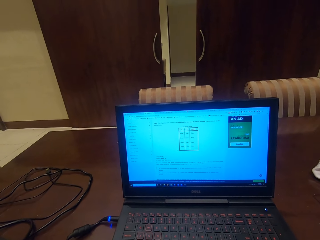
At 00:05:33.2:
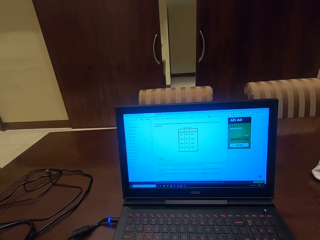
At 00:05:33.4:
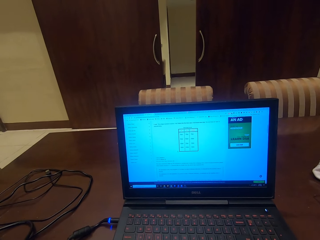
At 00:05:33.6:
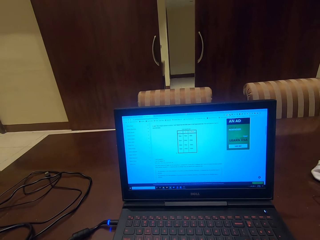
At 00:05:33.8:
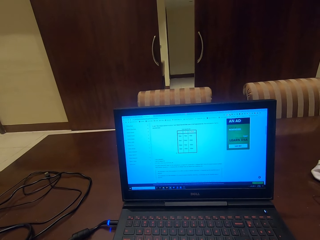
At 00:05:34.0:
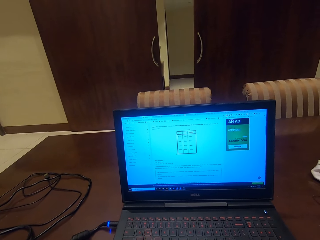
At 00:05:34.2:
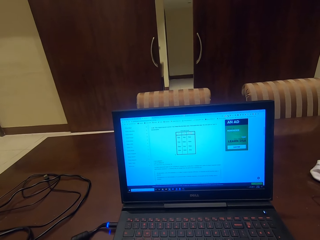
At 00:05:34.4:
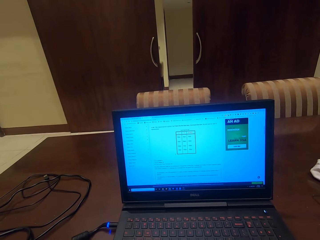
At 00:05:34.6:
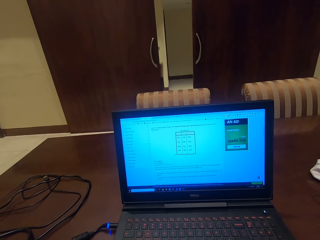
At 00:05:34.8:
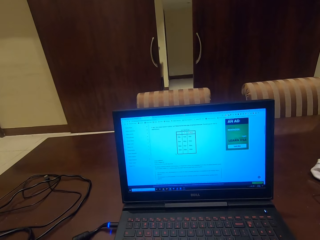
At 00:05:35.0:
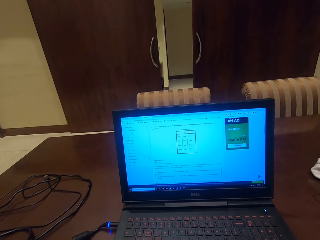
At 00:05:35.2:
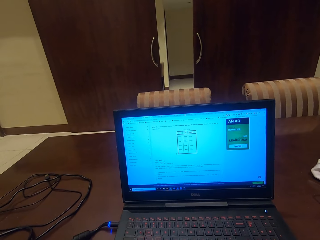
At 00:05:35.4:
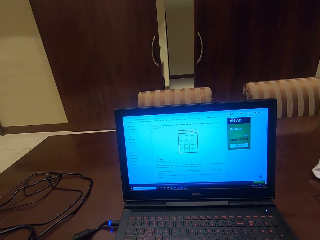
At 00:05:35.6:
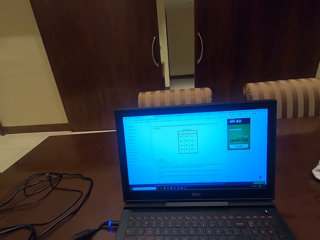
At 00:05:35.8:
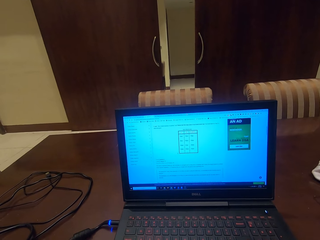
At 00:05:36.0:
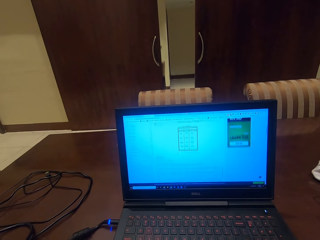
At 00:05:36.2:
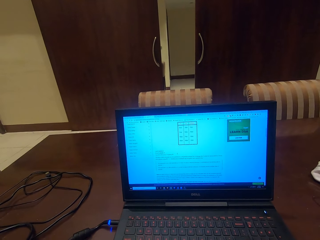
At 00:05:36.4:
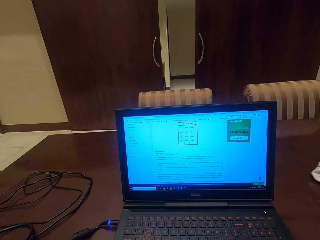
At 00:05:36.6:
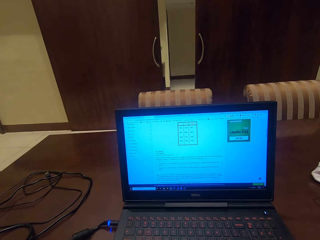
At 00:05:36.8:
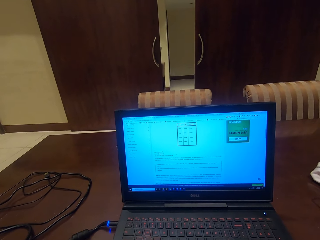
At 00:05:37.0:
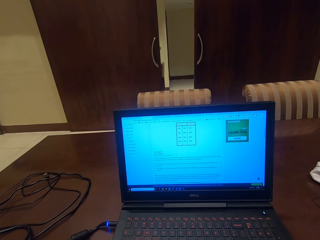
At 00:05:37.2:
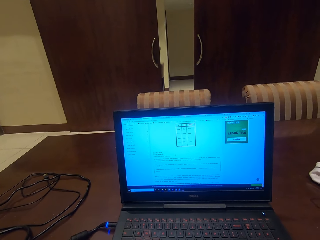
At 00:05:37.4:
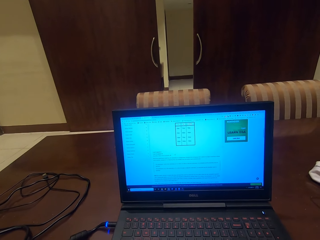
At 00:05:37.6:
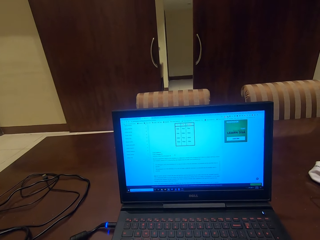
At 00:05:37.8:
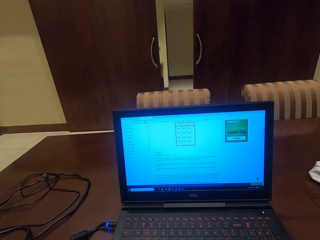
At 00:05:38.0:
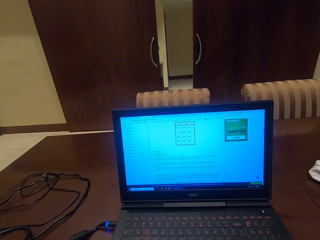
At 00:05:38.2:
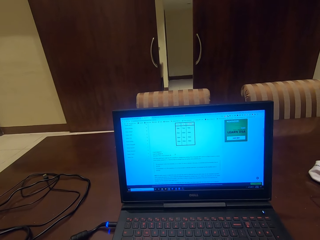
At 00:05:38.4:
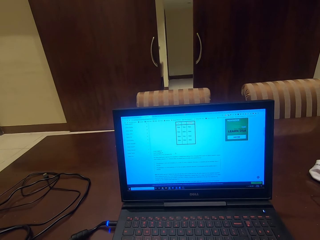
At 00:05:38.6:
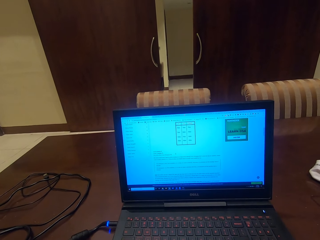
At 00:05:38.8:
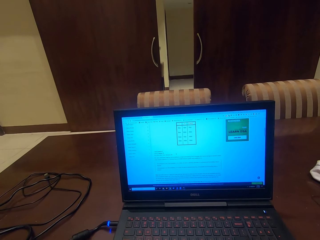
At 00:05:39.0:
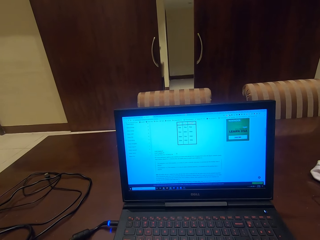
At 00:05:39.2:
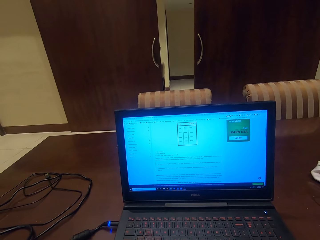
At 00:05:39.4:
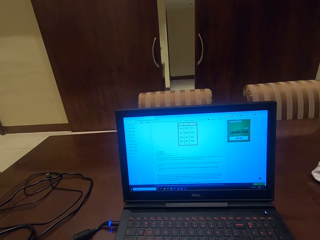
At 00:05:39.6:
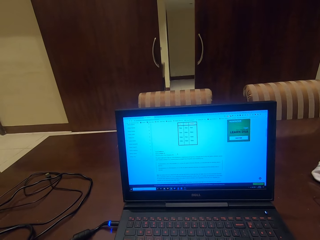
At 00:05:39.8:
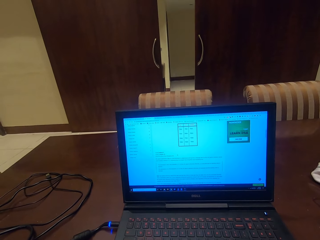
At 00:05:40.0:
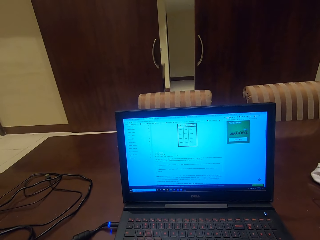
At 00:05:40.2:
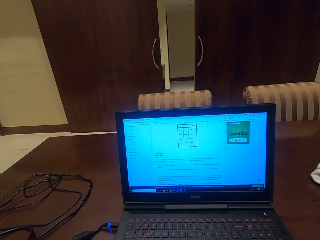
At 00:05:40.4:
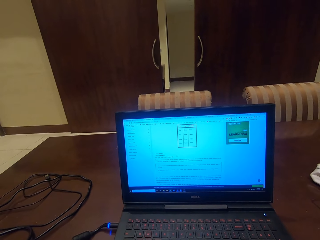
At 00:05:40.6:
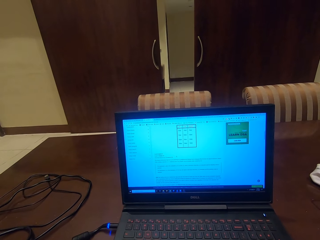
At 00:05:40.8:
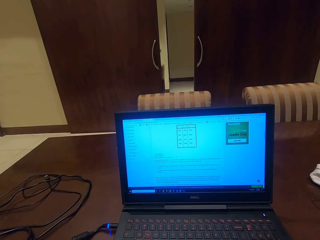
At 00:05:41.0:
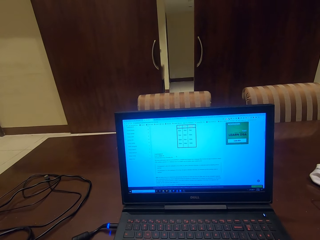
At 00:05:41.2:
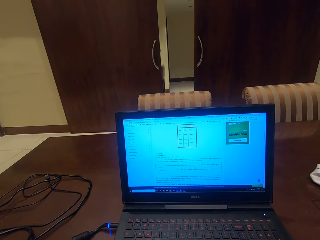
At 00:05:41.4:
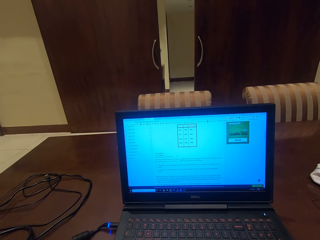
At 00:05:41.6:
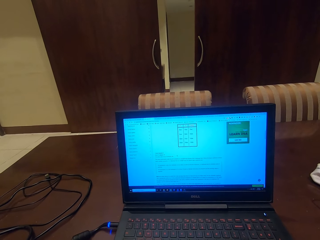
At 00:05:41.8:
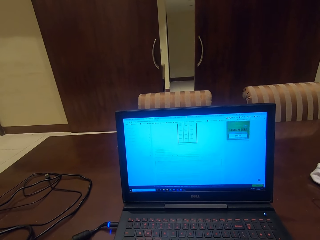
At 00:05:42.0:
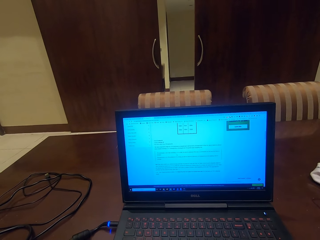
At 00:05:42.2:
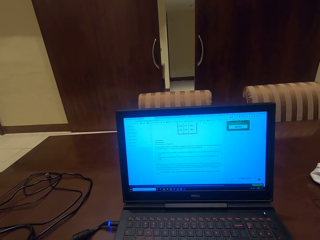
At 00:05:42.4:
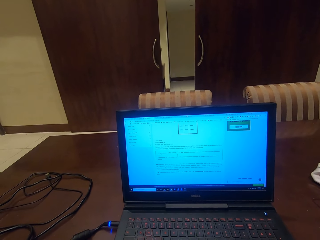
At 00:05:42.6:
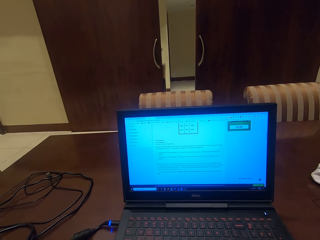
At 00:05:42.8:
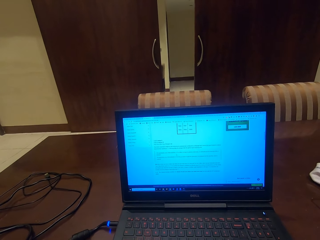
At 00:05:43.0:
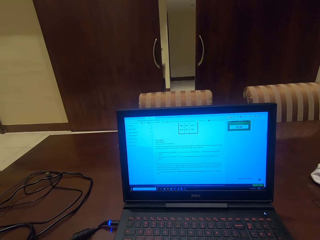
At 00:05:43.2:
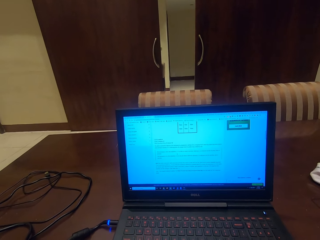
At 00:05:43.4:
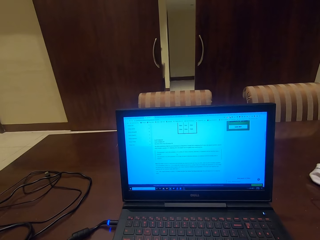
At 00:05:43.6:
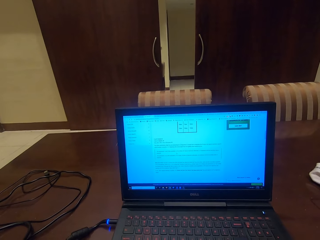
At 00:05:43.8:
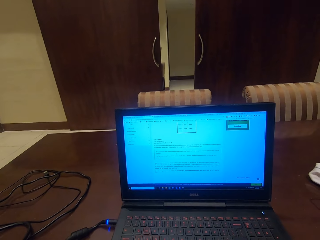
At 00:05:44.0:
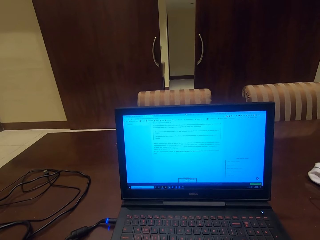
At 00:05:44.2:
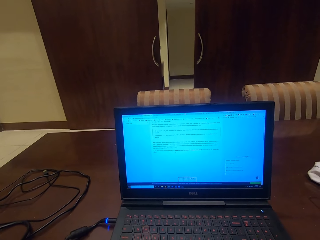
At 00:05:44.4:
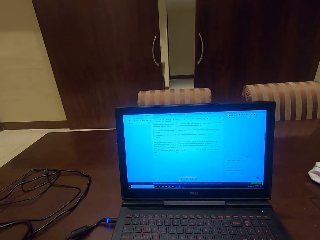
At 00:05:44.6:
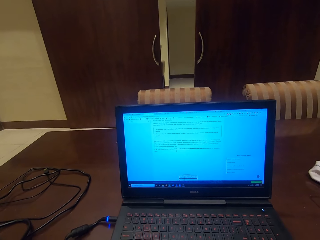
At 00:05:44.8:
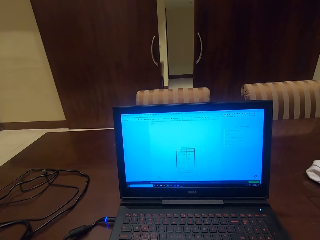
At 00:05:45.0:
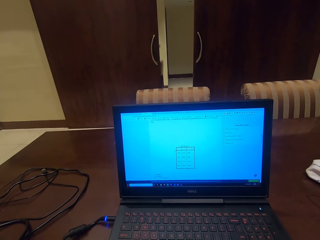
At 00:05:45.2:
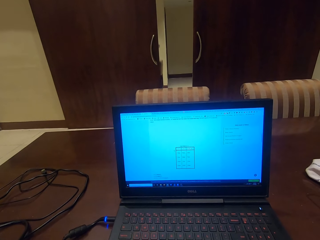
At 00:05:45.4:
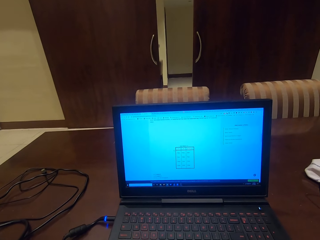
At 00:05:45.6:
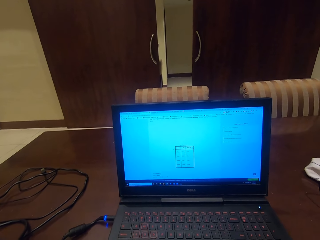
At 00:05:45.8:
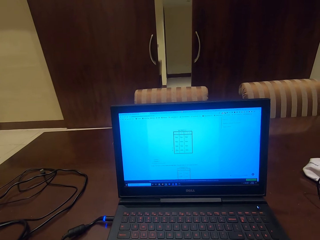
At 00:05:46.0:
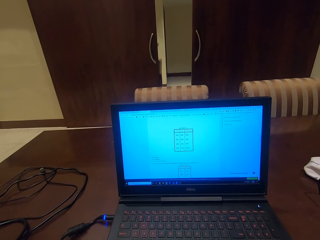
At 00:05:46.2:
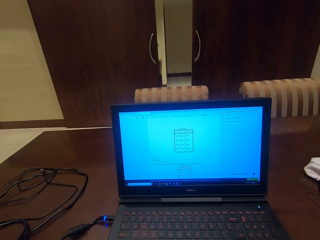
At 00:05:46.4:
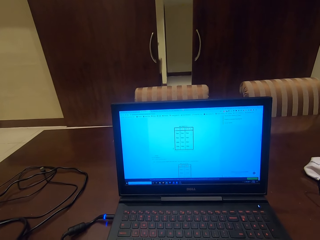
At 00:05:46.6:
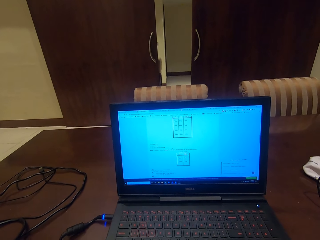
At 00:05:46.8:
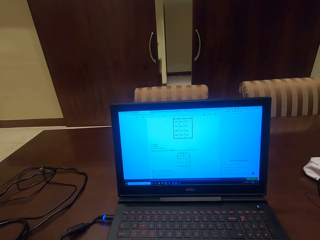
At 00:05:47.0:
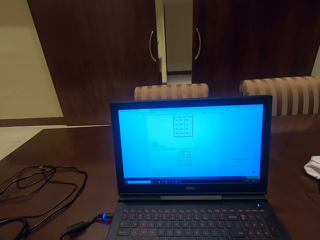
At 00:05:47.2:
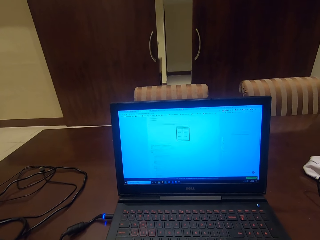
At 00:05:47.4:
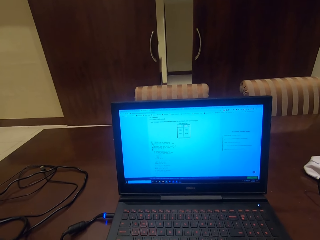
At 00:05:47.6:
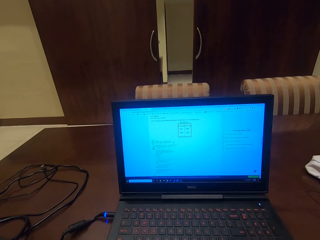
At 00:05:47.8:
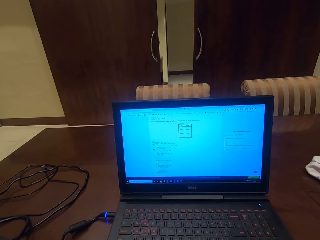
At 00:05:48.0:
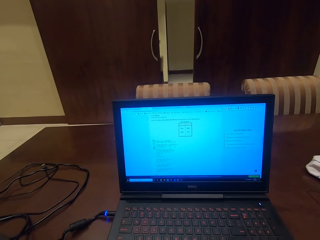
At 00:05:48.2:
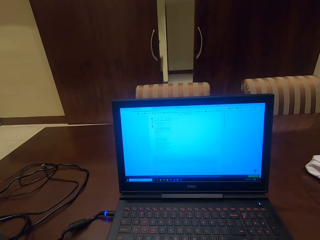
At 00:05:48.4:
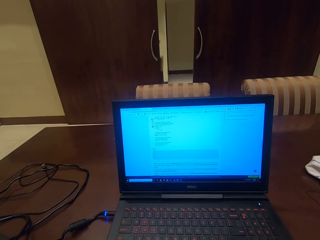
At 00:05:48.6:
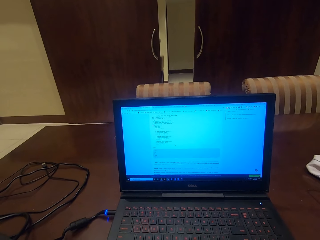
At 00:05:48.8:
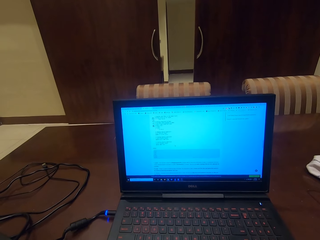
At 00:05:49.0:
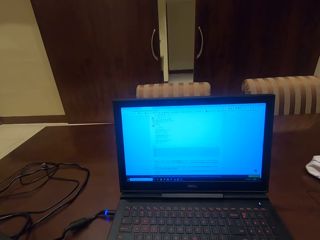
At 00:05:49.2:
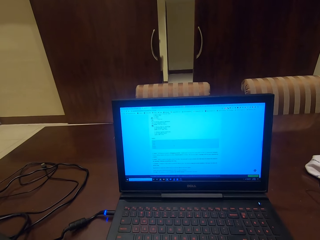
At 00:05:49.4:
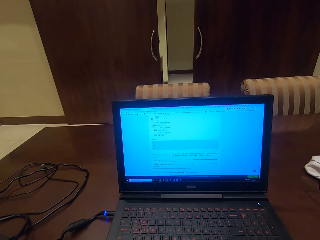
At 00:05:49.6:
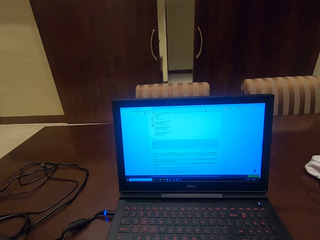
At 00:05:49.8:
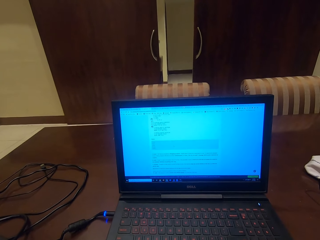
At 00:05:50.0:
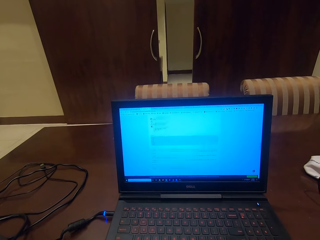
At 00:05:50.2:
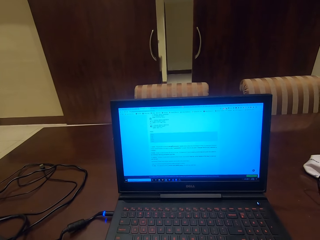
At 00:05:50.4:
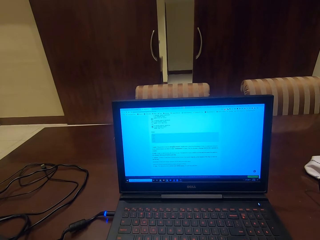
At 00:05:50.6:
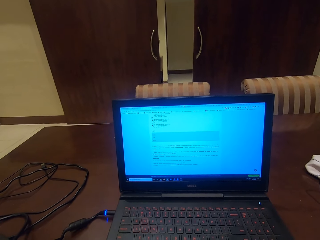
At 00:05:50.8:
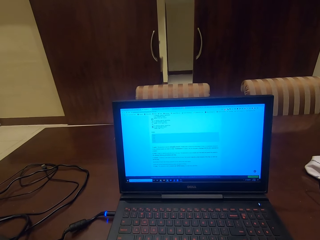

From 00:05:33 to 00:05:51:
The camera wearer is browsing on the laptop. They scroll down the pages. They are looking at the laptop.

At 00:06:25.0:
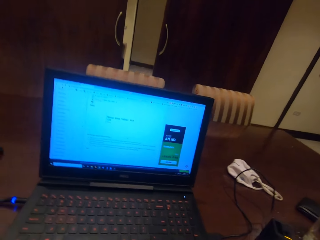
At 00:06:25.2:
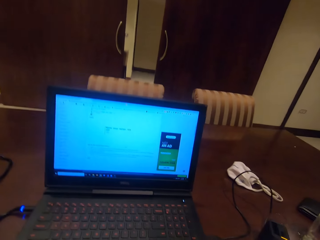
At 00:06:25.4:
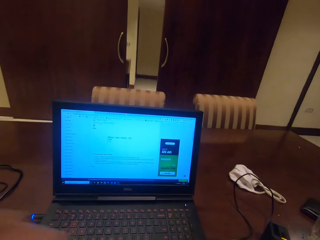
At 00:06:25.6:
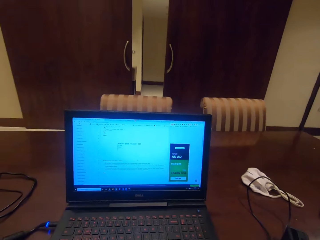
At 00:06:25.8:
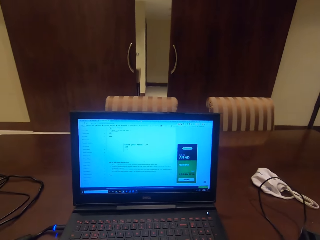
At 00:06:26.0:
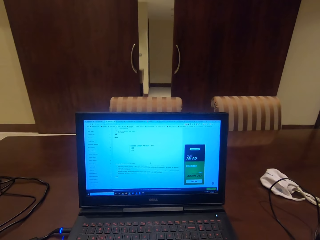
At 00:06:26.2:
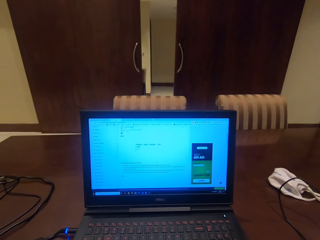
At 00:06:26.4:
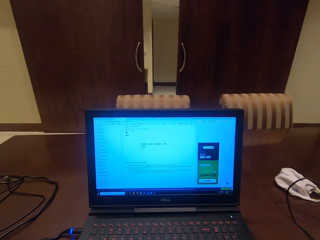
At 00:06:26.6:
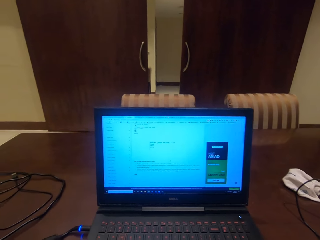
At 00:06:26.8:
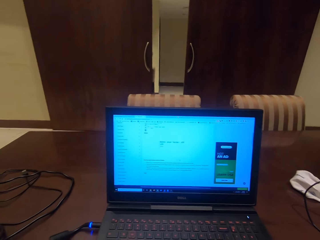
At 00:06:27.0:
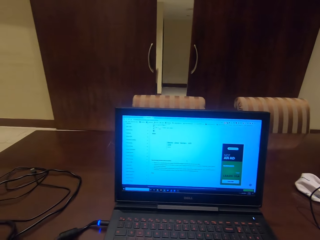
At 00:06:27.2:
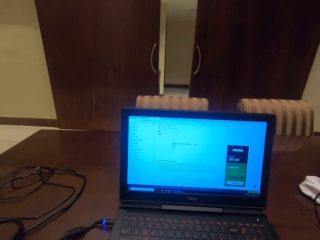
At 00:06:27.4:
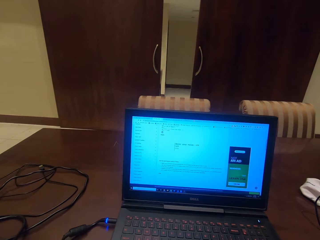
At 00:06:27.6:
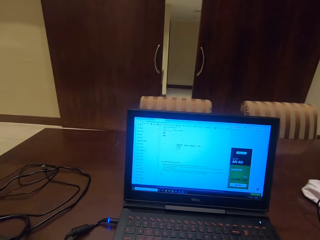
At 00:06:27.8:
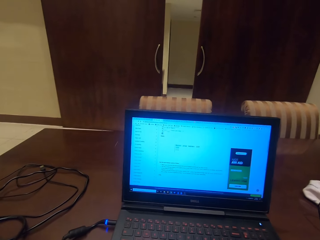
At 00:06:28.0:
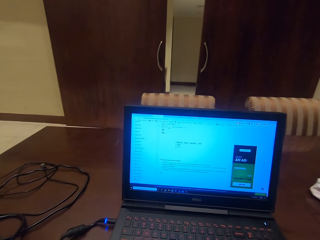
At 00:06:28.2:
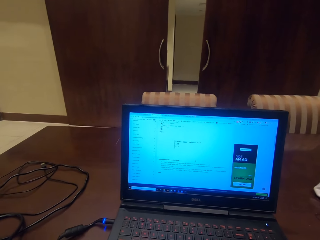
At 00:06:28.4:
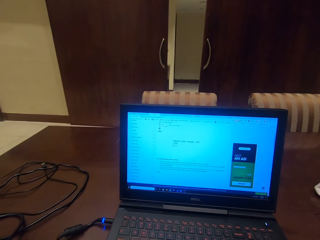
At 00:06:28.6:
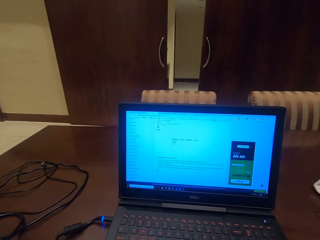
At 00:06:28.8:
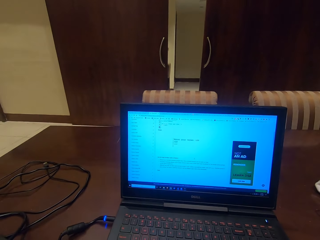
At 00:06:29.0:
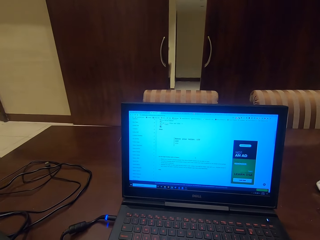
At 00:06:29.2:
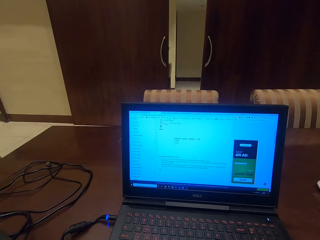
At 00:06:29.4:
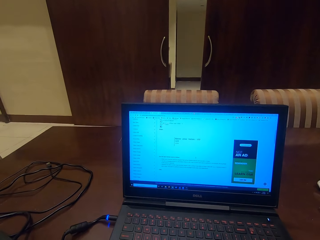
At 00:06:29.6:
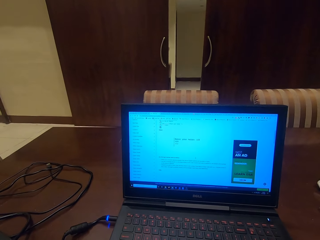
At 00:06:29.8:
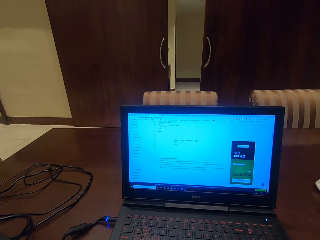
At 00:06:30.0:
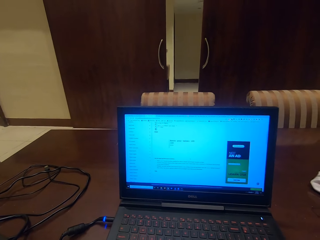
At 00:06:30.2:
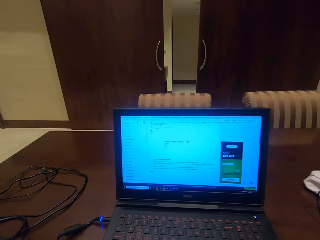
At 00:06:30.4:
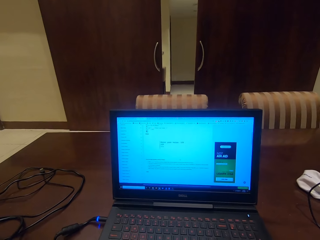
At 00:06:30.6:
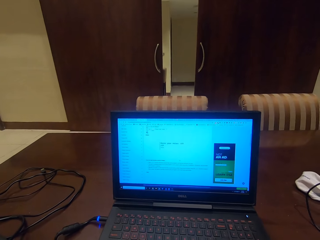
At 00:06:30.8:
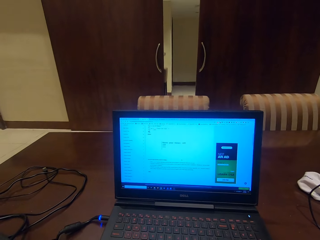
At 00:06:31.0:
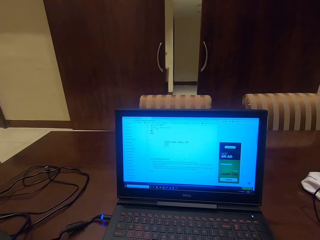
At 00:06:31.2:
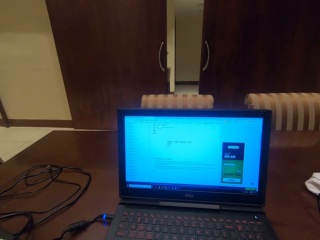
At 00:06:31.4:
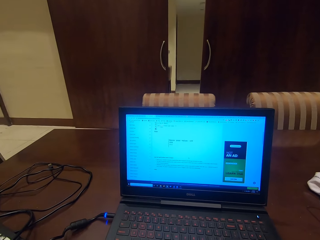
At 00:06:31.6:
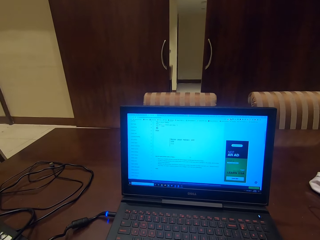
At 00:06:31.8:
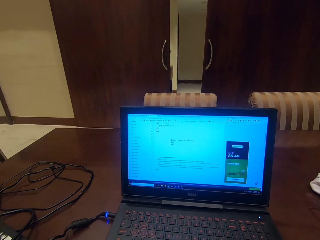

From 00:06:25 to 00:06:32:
The camera wearer is looking at the laptop.
